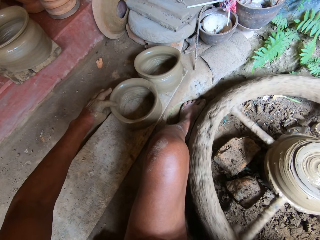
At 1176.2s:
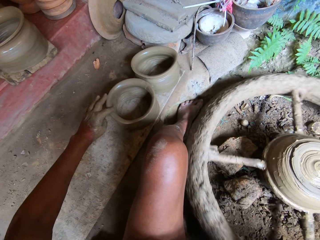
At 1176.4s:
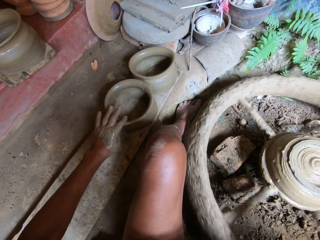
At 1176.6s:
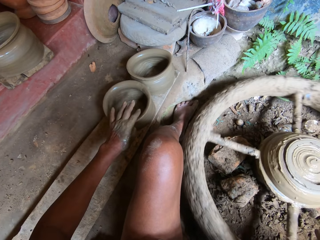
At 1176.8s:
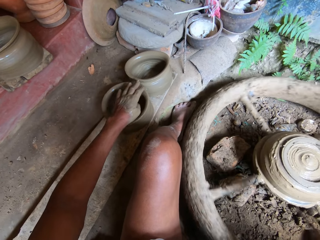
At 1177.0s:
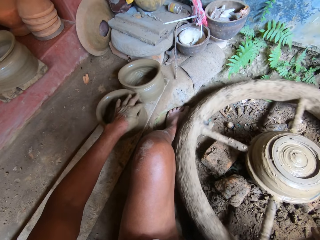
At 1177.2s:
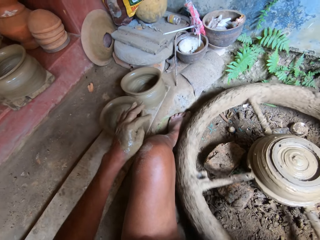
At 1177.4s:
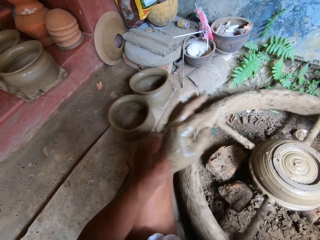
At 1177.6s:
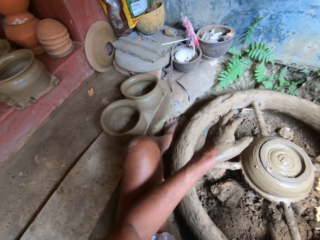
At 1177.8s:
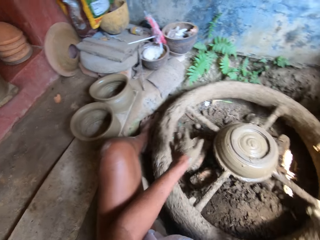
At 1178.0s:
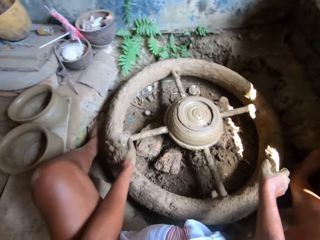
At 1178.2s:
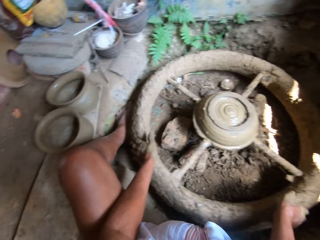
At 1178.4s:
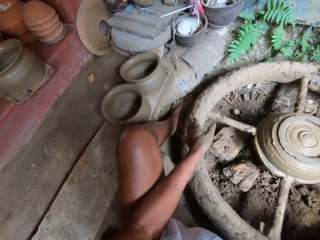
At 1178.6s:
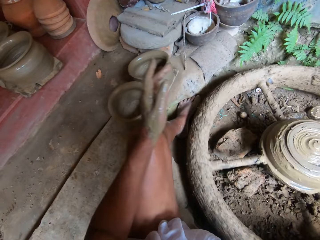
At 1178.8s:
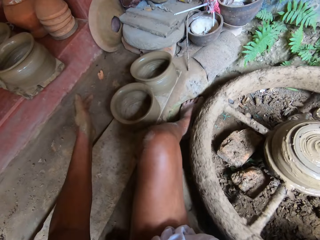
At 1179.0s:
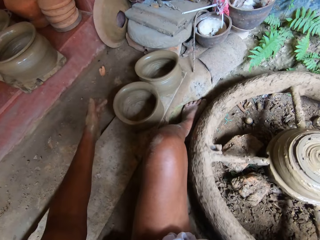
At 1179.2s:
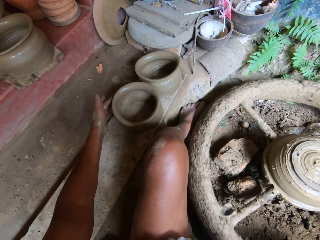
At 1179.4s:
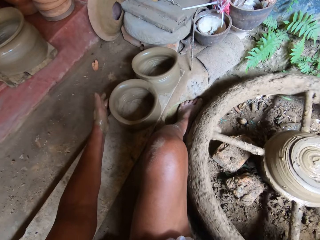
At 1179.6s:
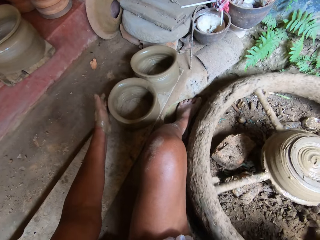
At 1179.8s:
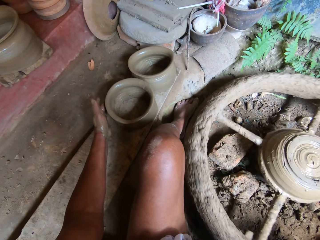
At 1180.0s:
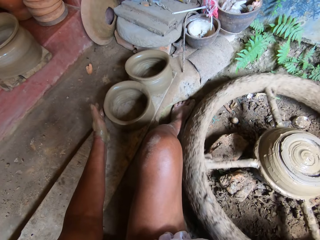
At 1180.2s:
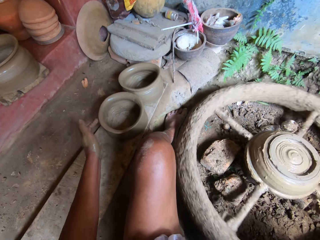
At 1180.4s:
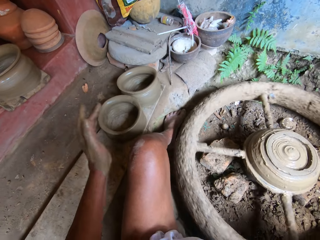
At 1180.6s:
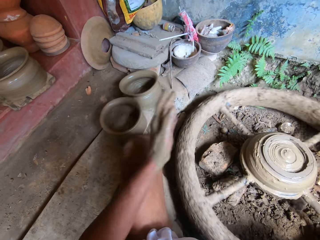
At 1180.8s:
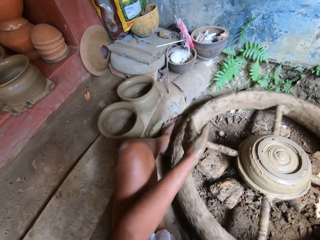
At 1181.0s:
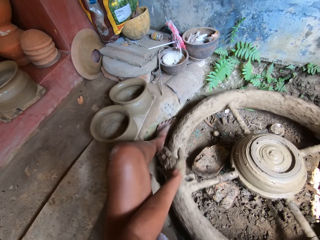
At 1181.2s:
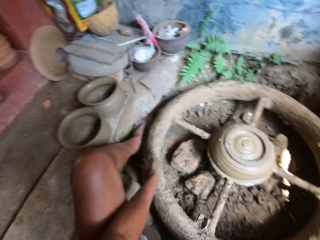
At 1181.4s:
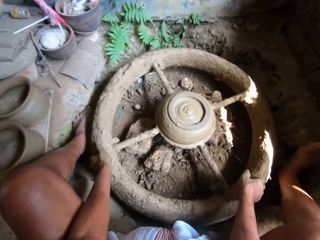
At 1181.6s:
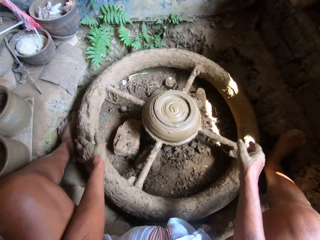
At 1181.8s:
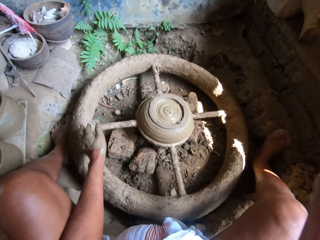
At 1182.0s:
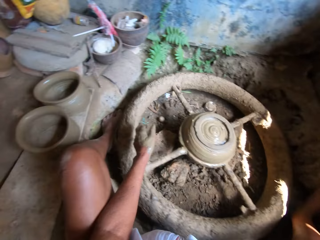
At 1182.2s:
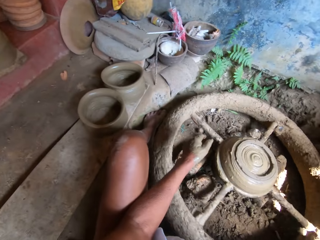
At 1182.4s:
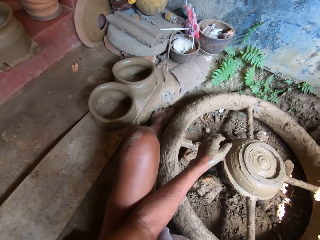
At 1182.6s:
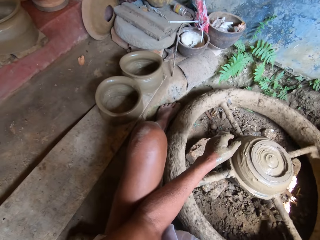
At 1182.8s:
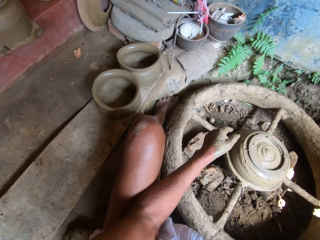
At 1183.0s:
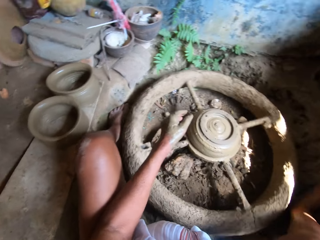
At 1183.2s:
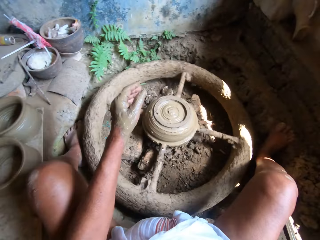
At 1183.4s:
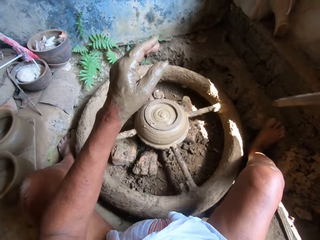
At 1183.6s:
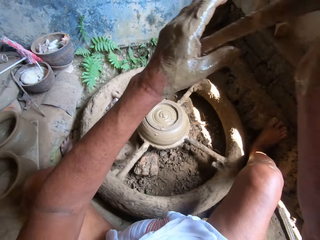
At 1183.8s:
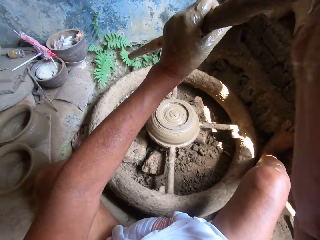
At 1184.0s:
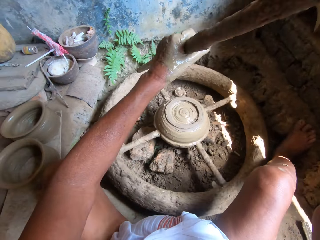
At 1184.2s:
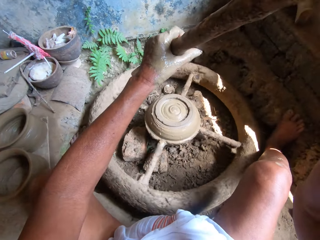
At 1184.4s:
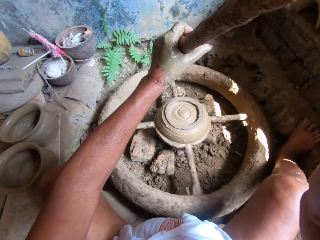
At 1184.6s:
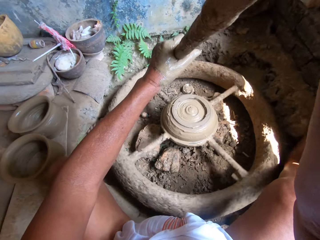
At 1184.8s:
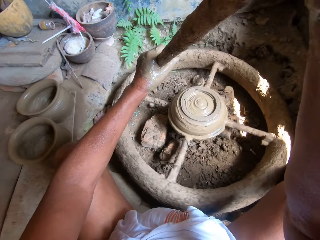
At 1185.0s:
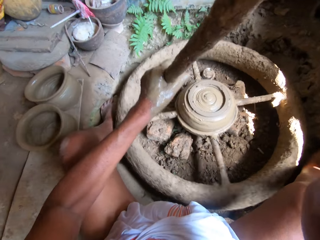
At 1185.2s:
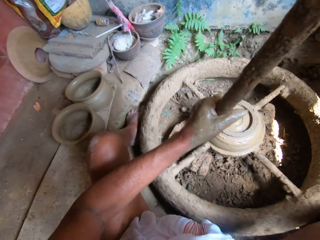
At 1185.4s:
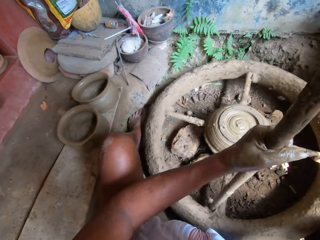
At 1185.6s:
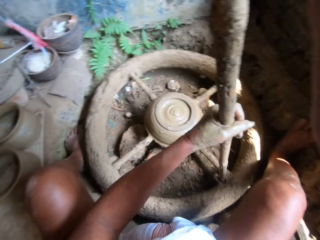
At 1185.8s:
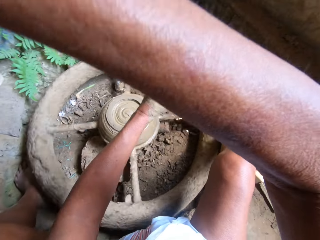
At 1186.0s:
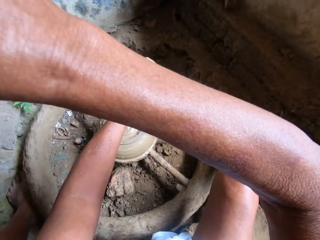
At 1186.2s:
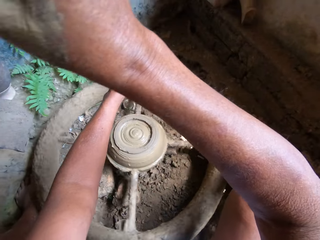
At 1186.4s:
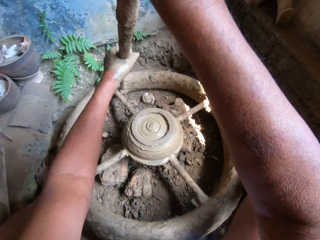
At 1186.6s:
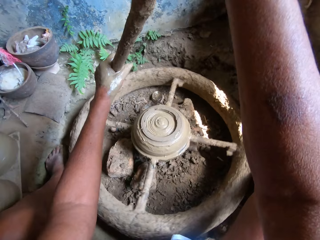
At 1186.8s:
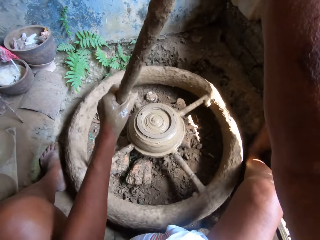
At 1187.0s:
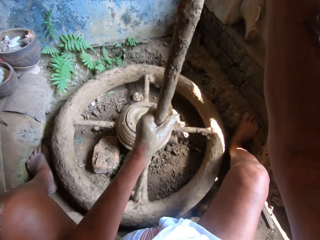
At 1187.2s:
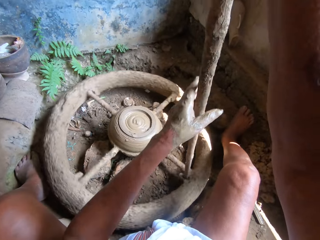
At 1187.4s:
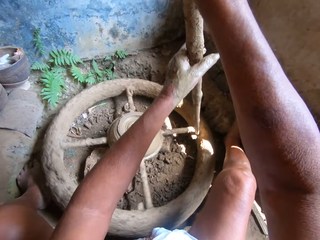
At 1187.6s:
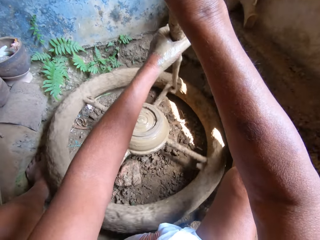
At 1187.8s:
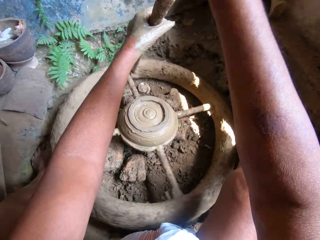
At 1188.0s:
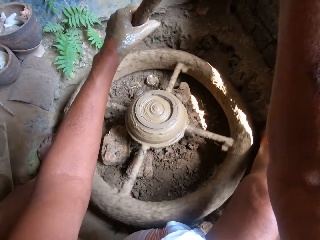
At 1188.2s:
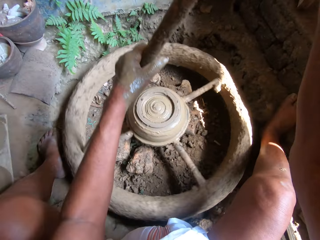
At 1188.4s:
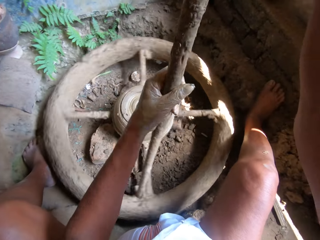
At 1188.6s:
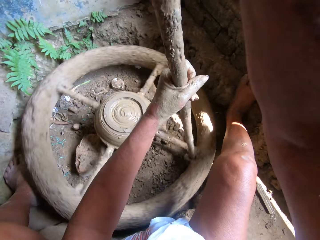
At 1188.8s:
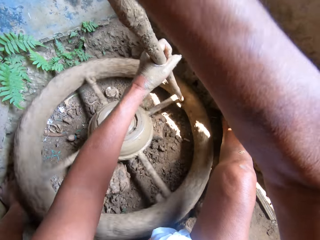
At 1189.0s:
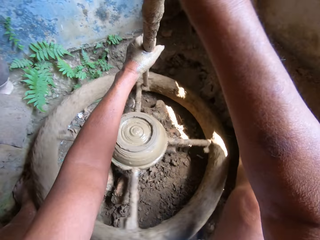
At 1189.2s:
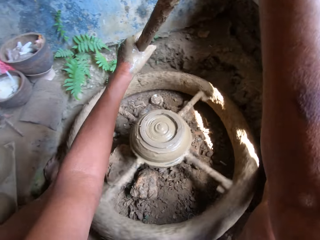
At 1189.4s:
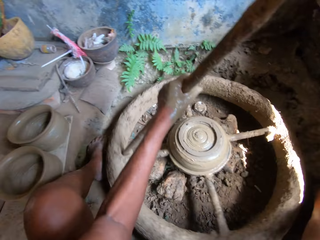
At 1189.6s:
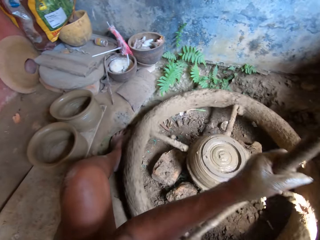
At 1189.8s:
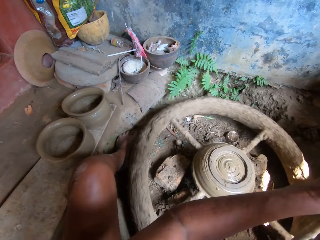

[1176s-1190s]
The camera wearer touches the pottery wheel with his hands. He touches the molded clay with his left hand. He touches the pottery wheel with his hands and slows the pottery wheel. He grabs a stick with his hands. He rotates the pottery wheel with the stick in his hands.

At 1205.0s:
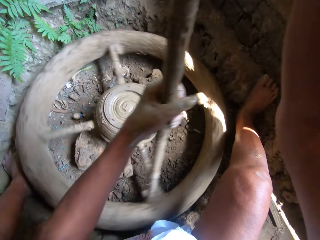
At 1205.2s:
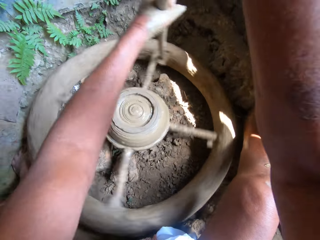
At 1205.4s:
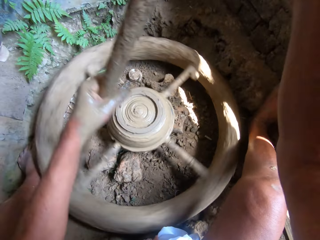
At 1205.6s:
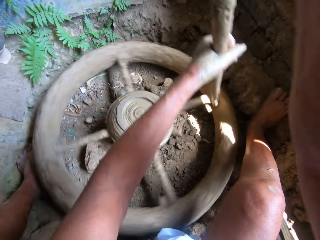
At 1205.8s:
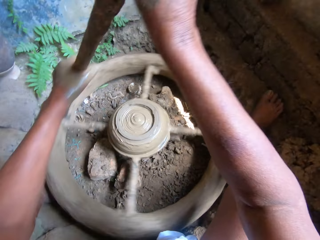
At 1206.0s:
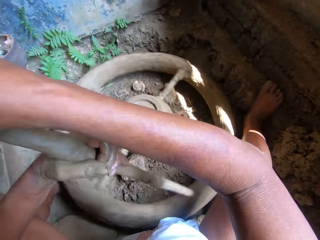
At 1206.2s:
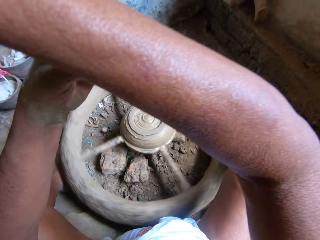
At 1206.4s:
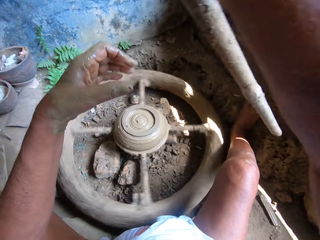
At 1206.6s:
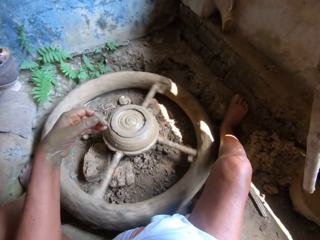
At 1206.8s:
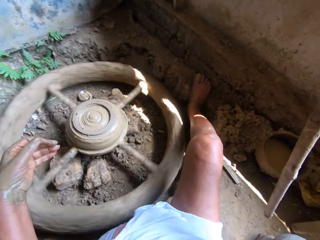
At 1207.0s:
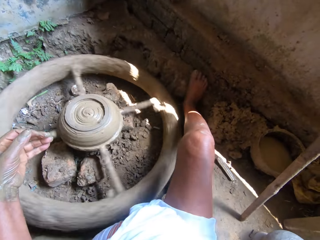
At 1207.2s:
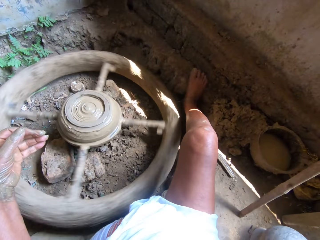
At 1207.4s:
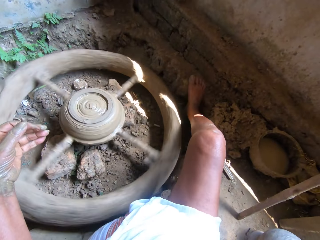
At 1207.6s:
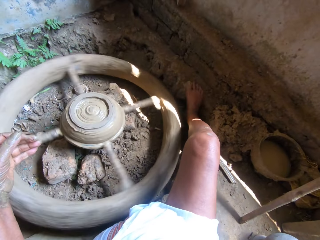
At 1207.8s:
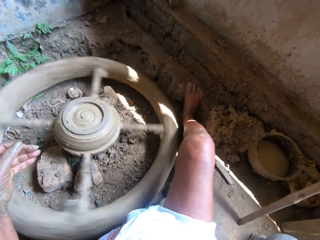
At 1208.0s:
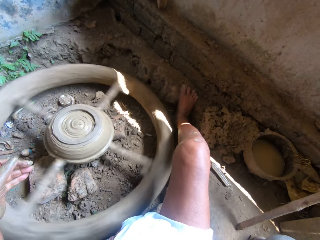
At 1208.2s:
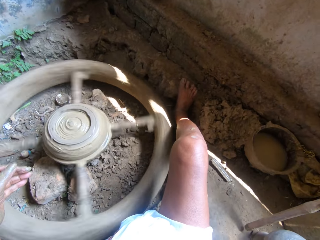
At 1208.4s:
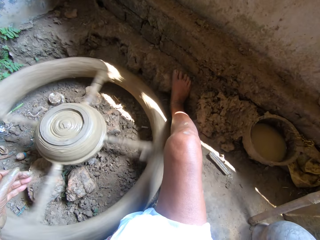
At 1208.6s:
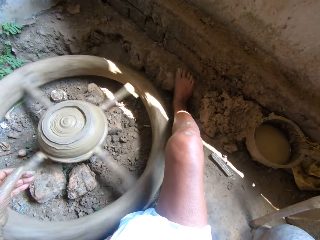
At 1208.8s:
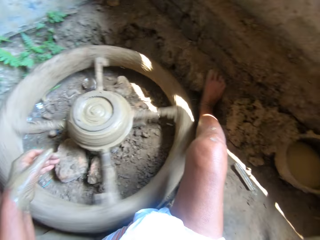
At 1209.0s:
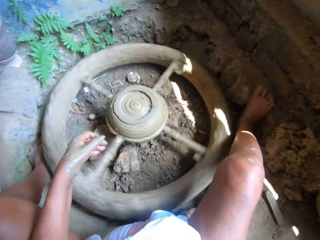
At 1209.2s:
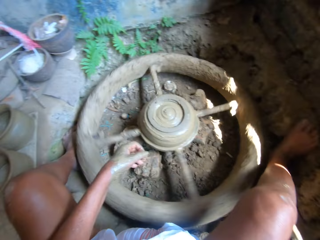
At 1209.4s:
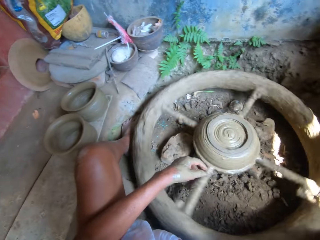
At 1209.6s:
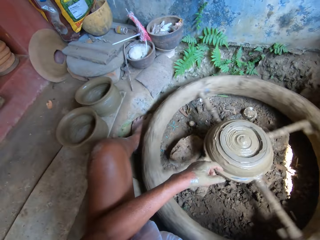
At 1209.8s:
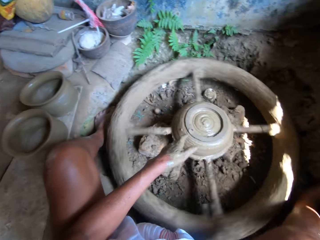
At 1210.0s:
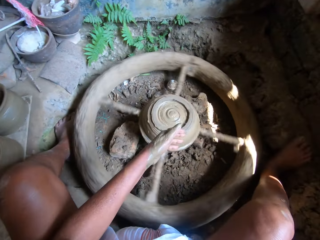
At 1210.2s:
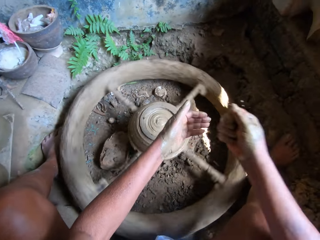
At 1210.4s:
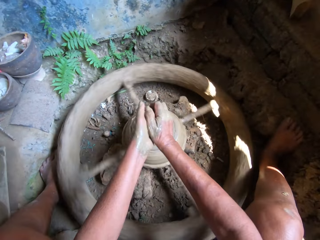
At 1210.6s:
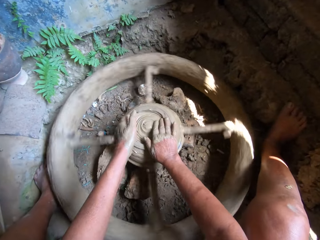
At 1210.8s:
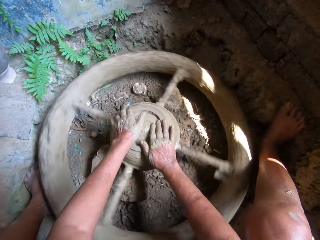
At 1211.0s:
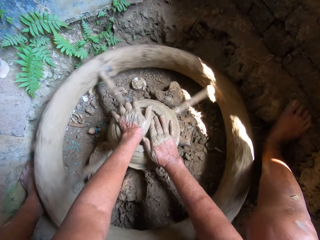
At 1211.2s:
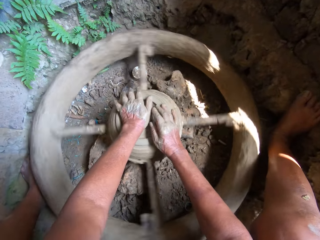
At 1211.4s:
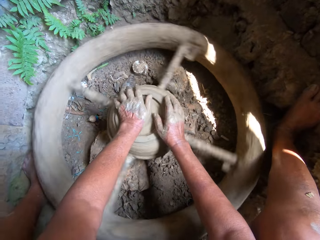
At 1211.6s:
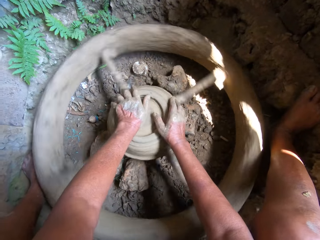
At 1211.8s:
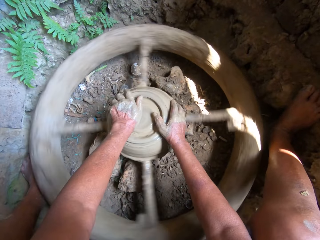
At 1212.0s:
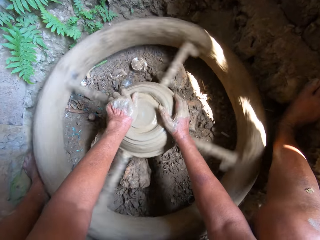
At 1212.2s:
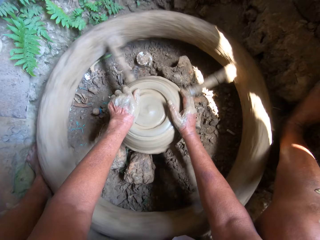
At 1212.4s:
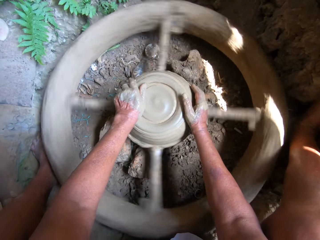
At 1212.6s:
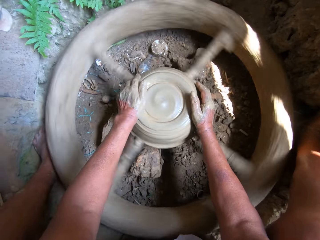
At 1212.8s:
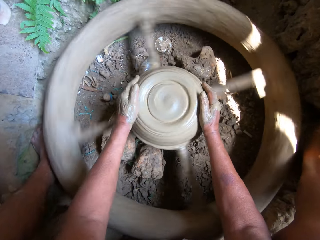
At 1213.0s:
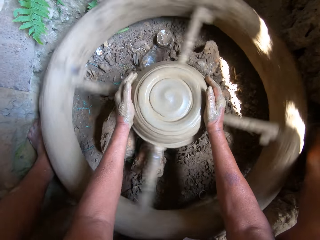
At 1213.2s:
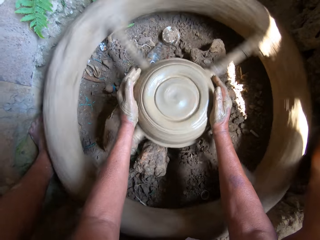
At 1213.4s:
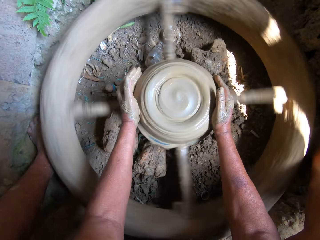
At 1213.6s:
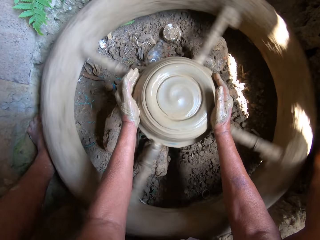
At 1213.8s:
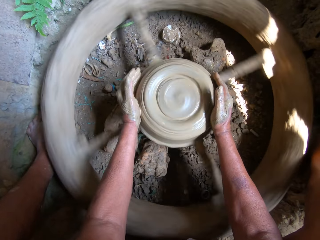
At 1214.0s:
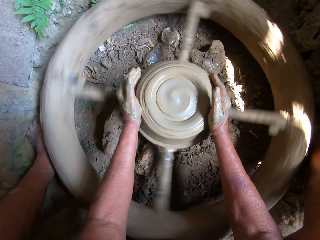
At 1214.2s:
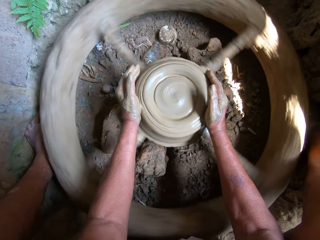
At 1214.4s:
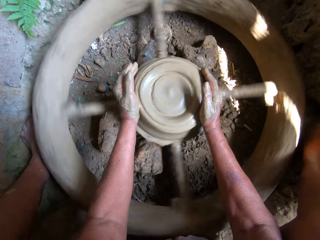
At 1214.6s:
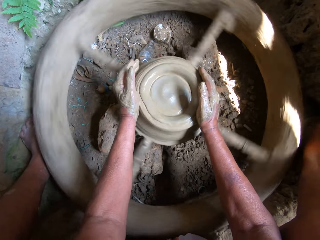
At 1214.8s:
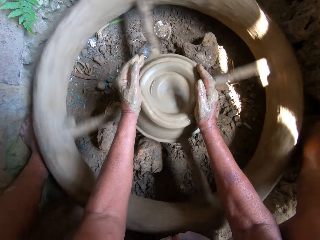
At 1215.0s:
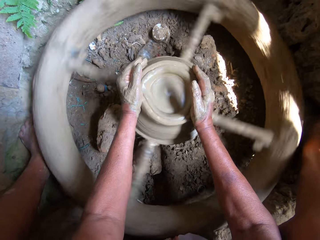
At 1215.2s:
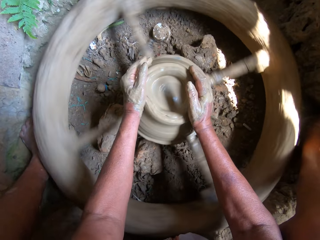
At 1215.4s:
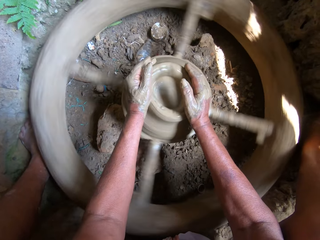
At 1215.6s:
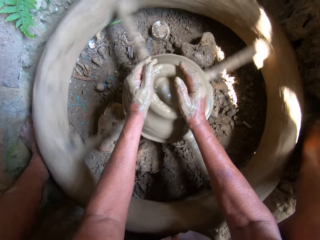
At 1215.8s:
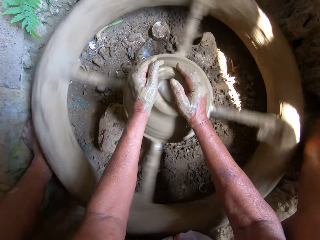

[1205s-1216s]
The camera wearer drops the stick on the ground with his right hand. He rubs water on his left hand with his right hand. He molds the clay mud on the pottery wheel with his hands.
